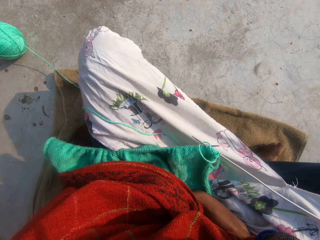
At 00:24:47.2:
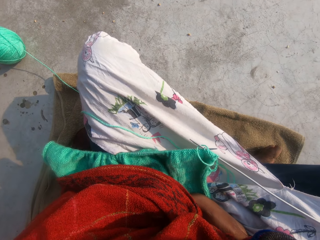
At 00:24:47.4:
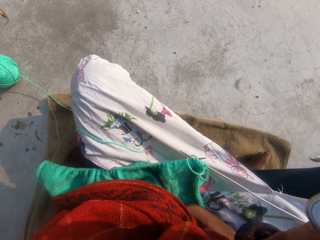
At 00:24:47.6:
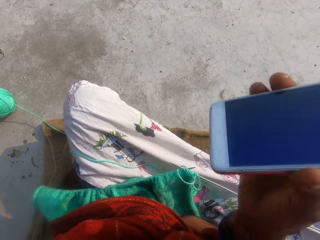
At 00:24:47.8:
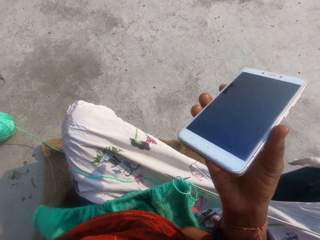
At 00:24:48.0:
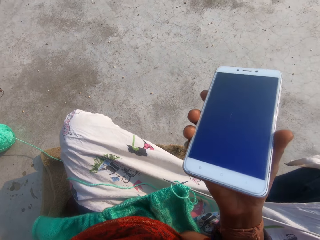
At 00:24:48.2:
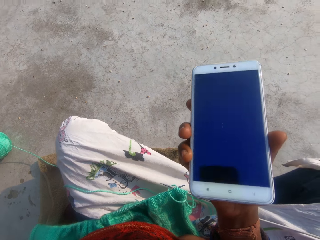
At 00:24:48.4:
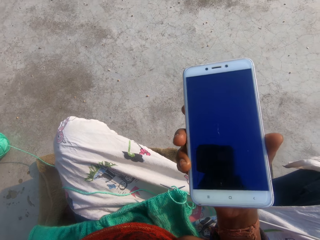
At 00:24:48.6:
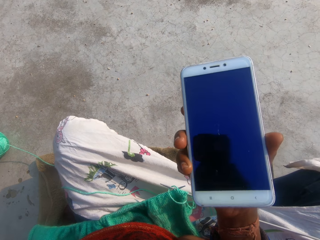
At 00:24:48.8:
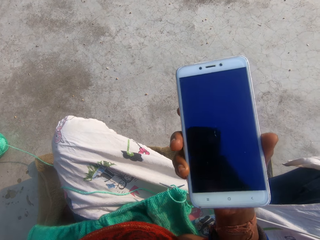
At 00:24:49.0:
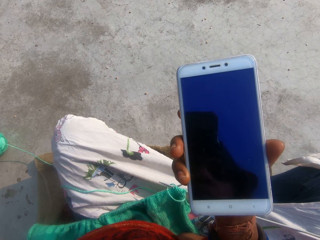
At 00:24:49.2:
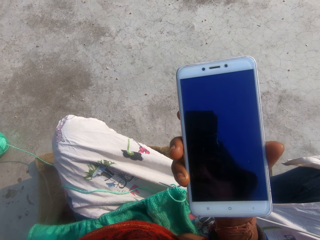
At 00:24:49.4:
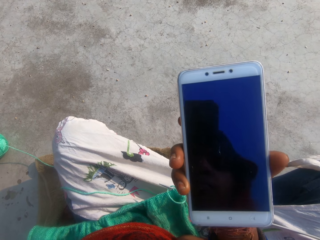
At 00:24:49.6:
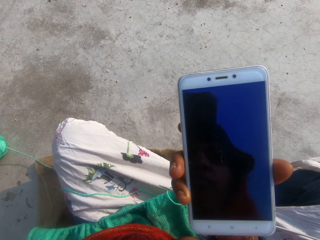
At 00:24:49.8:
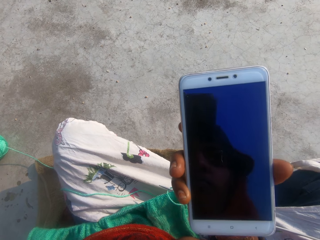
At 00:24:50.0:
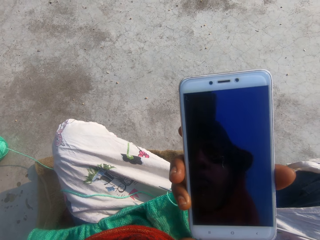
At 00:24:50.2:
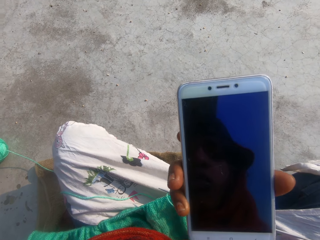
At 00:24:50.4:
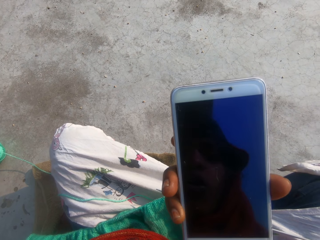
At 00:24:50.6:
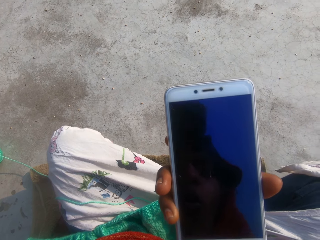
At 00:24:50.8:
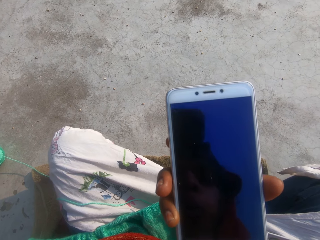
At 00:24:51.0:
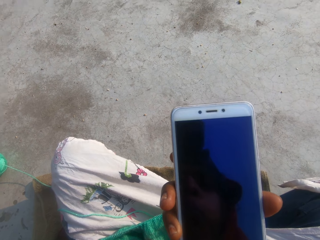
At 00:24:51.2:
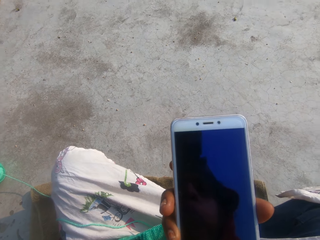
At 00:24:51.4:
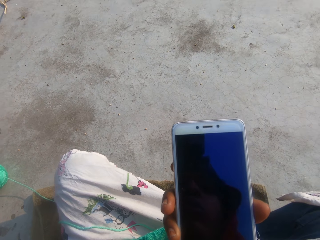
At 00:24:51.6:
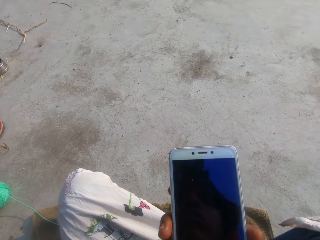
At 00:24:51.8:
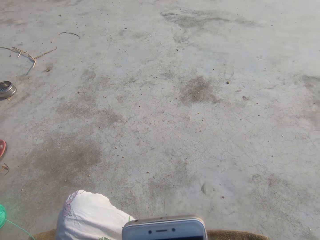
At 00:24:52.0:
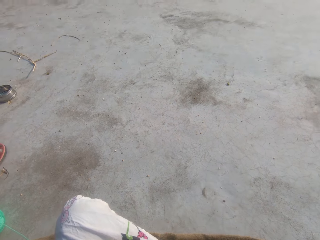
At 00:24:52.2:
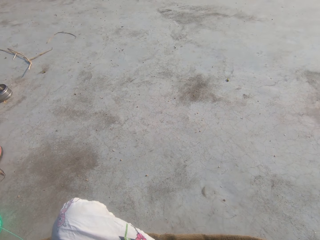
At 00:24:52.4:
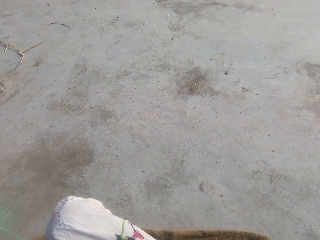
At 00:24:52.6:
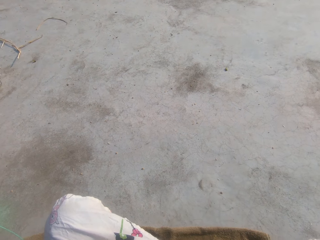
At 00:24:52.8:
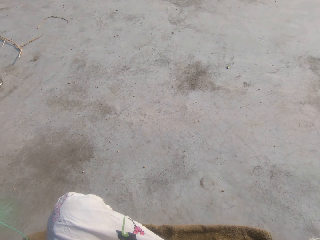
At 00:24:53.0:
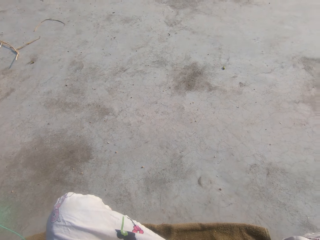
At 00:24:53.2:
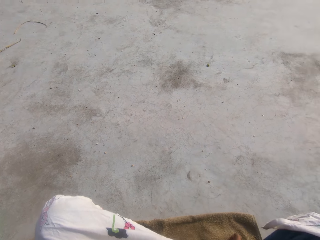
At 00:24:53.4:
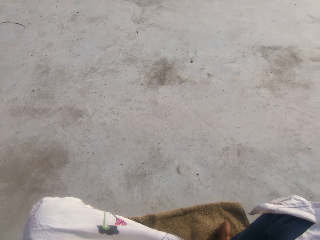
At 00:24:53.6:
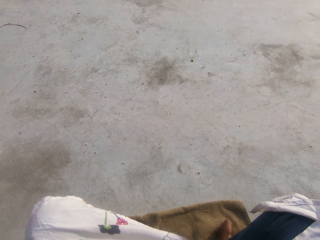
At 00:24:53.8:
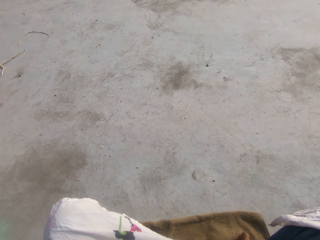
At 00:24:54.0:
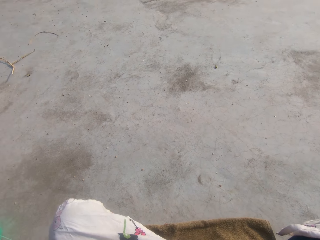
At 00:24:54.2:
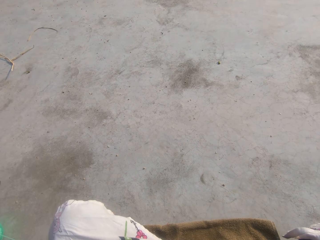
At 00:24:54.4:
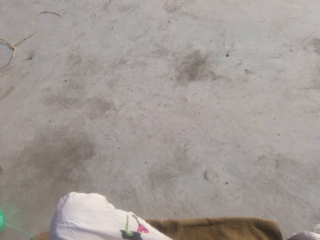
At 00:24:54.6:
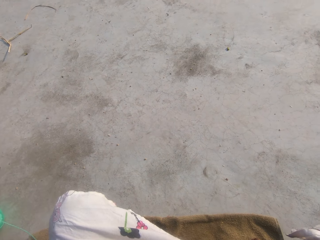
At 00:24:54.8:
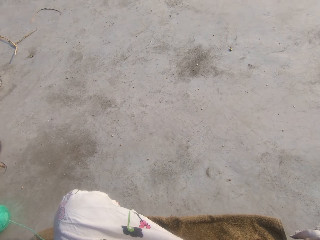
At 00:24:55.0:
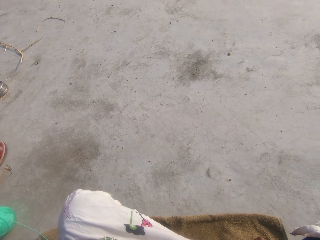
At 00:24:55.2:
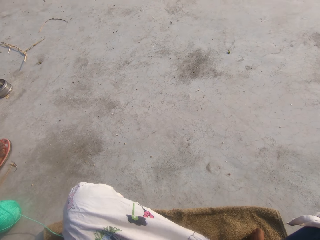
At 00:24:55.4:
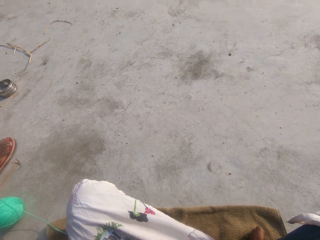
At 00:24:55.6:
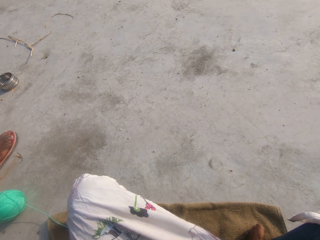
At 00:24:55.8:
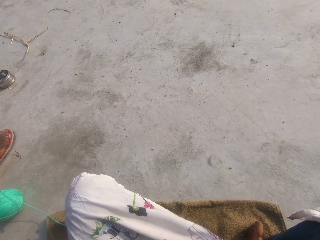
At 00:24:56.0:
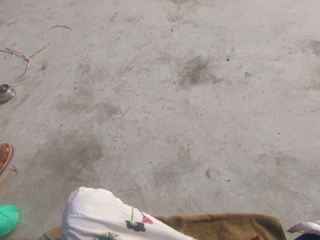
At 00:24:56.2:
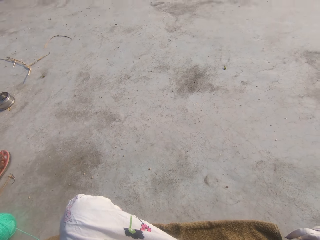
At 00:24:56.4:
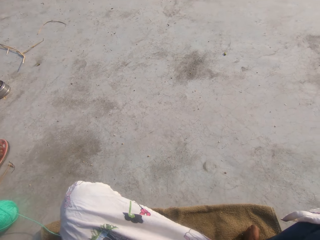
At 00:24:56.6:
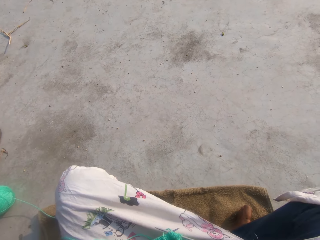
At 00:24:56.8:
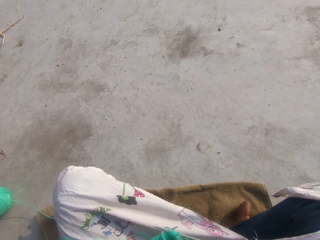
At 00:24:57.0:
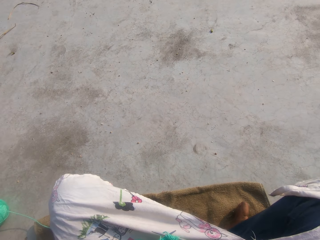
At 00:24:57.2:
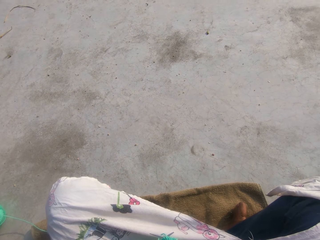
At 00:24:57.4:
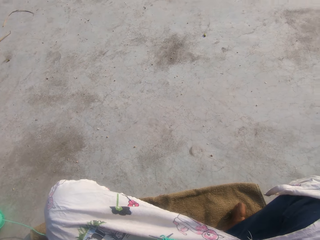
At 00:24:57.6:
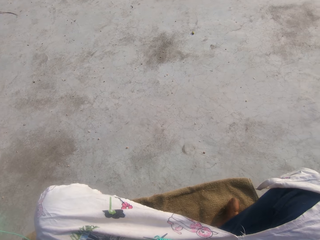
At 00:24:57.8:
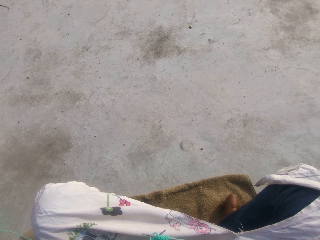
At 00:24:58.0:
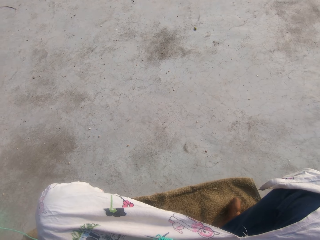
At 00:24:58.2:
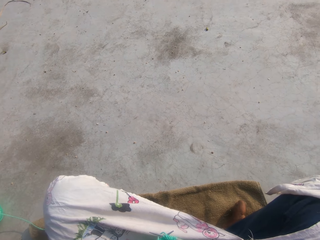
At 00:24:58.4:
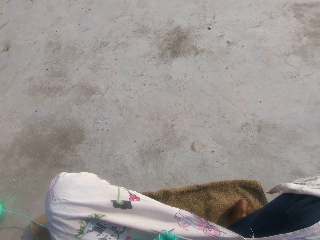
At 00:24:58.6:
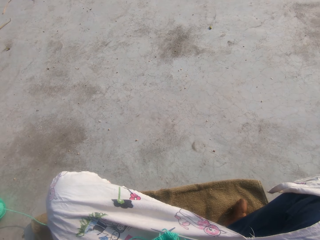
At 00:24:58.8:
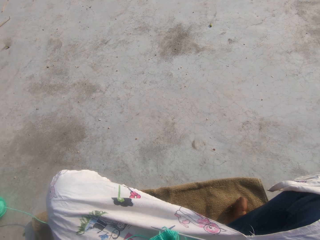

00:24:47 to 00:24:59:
The camera wearer adjusts a mobile phone on a hand. They look around a verandah.

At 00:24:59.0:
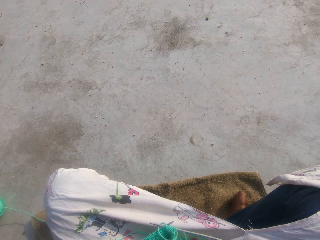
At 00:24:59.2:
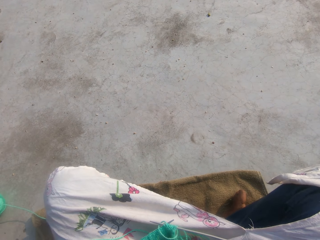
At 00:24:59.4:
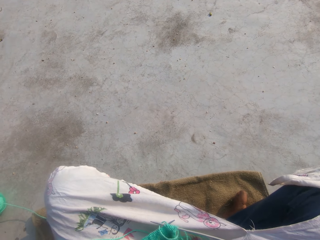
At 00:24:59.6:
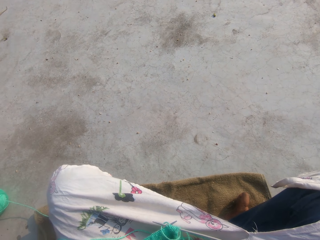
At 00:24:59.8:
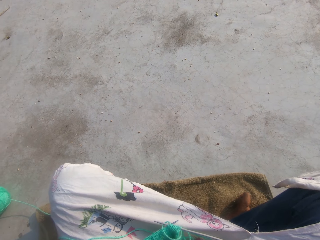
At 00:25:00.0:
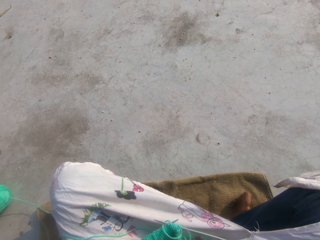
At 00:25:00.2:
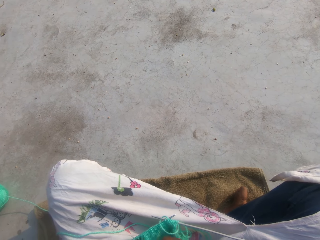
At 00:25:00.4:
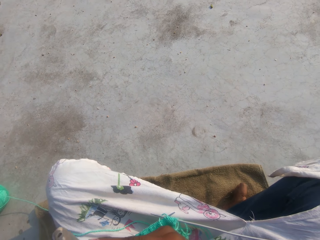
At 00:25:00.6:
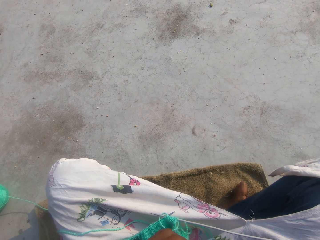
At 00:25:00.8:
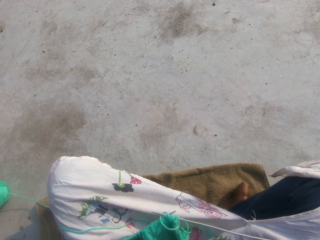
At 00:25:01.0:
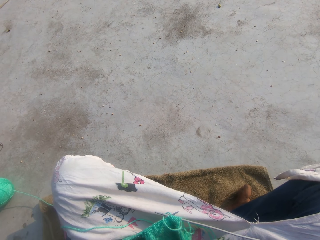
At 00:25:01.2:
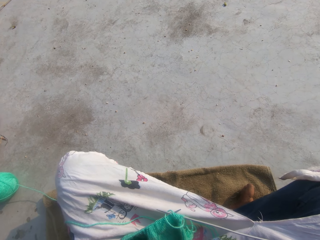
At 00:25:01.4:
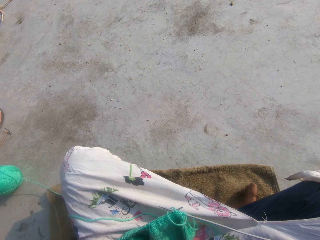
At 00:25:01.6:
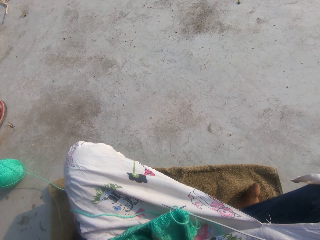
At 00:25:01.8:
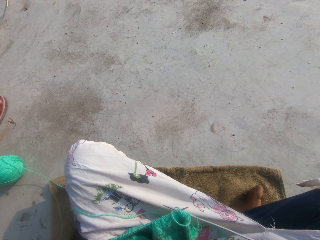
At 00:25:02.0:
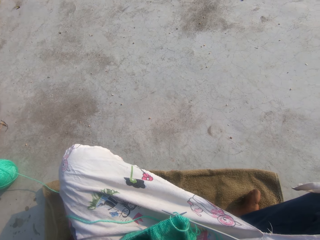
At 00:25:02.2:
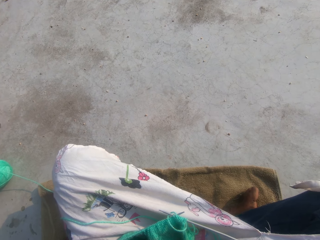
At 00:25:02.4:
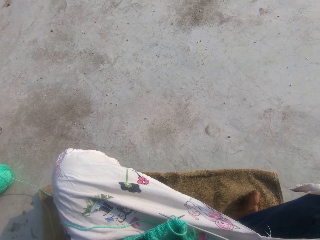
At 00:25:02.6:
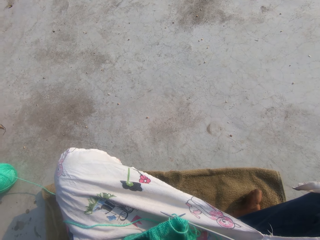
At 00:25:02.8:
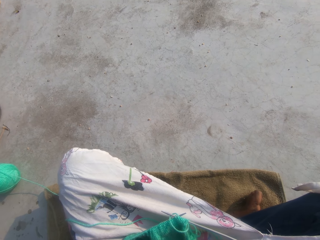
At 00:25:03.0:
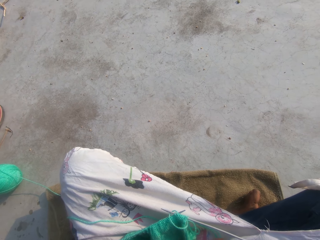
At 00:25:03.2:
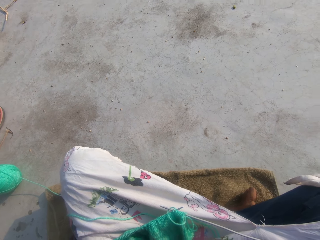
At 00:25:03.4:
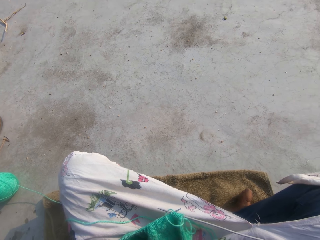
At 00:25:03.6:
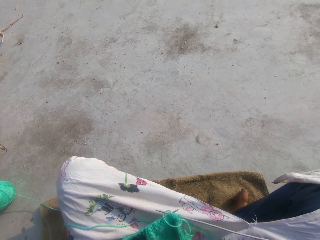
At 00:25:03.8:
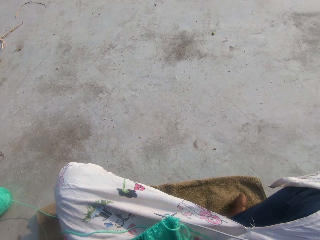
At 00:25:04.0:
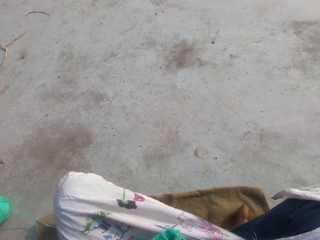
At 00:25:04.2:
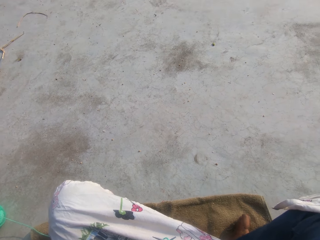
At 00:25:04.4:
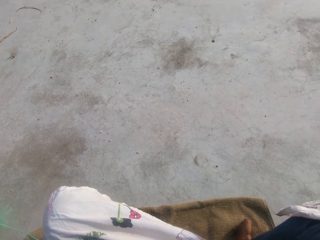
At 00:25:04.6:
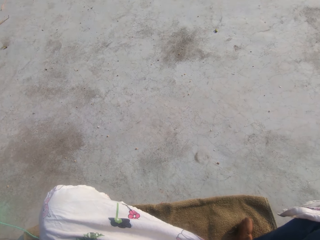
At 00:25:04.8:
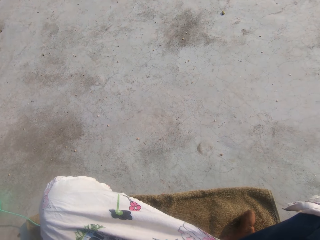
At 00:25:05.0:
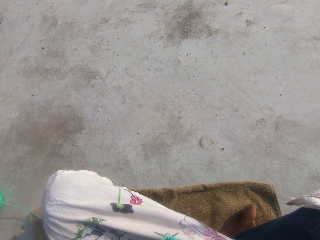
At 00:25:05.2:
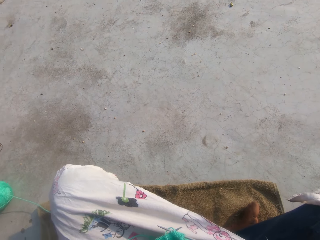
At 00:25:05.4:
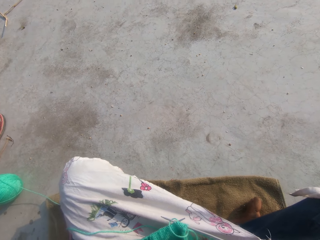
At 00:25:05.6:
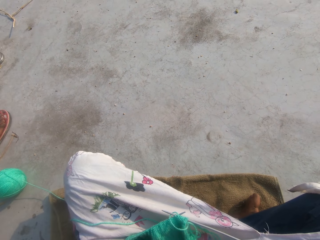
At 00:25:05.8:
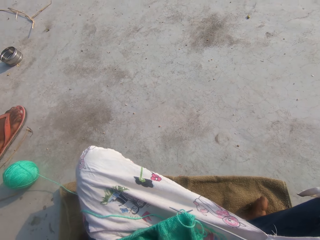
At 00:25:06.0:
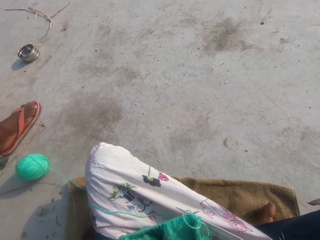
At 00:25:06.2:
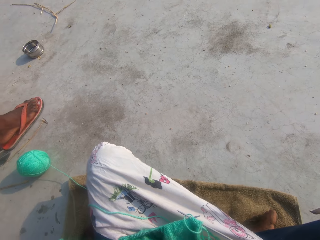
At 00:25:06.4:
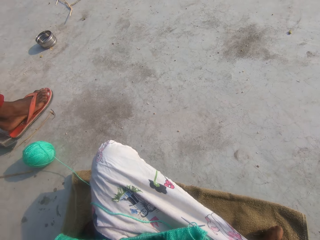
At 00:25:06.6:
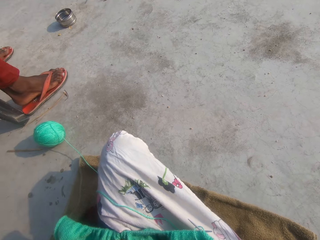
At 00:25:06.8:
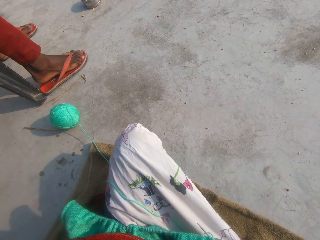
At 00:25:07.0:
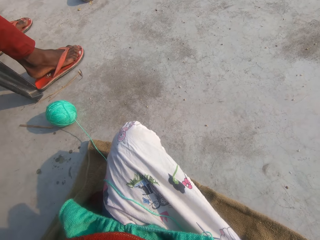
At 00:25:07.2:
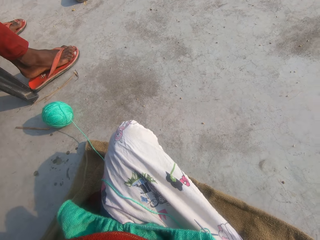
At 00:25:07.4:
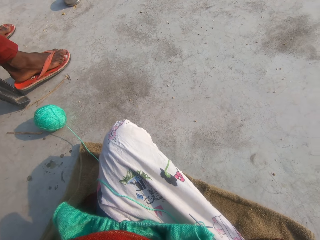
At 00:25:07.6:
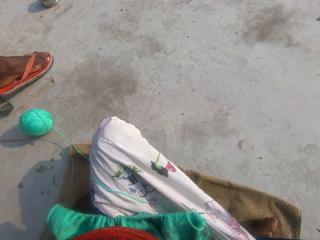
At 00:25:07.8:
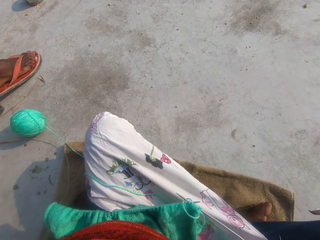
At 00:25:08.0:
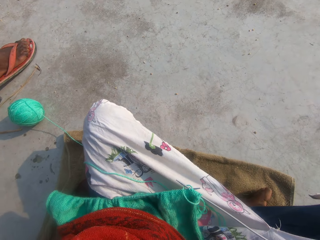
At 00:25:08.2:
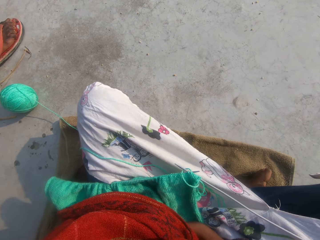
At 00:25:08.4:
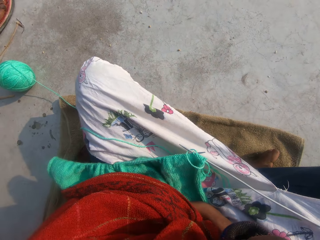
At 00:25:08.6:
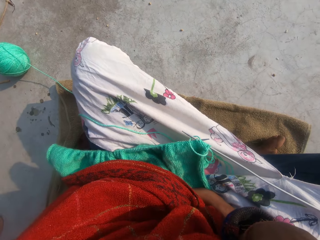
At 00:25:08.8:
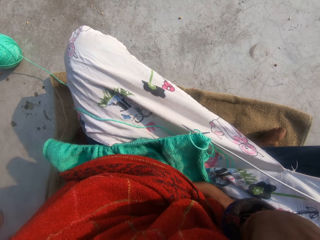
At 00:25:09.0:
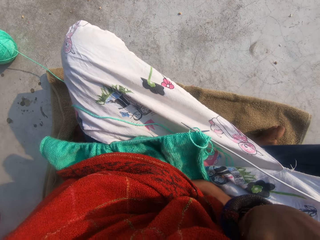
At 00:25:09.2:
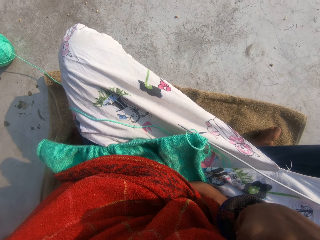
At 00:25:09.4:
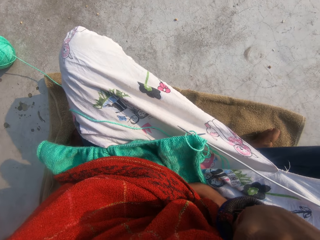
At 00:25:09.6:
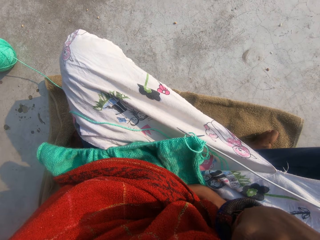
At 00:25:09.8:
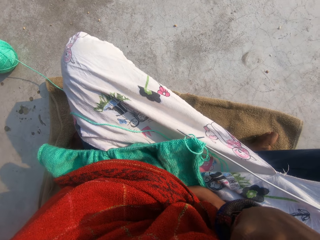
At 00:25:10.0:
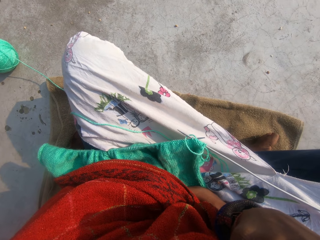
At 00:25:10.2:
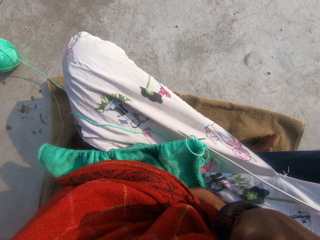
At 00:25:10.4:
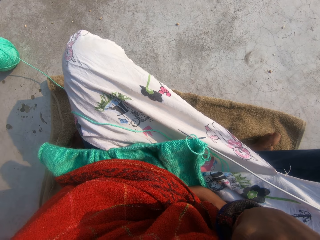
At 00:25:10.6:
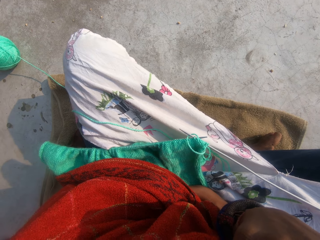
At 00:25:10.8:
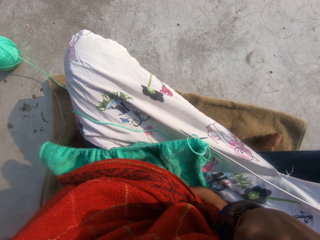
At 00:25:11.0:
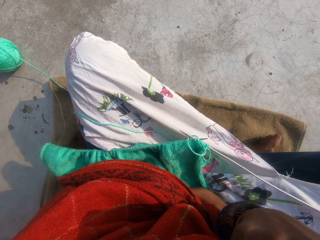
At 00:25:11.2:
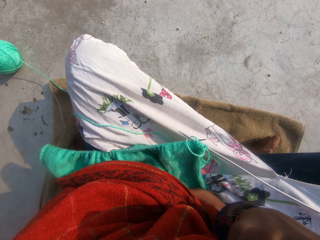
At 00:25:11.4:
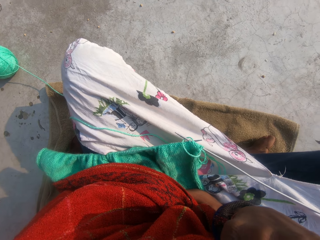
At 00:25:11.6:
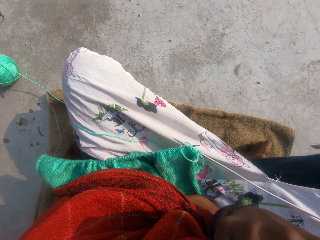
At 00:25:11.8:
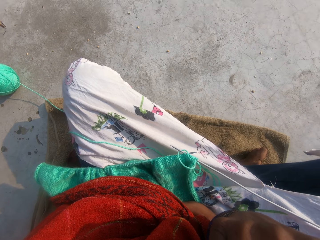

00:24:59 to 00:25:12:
A man moves legs on the floor.
